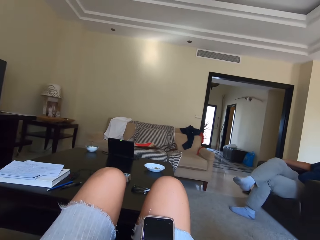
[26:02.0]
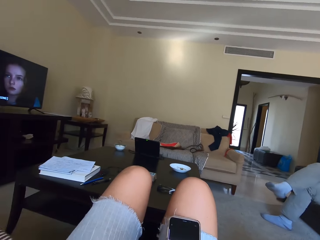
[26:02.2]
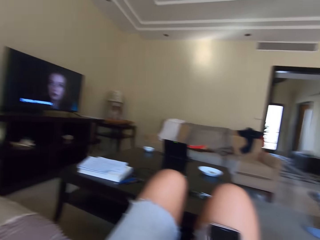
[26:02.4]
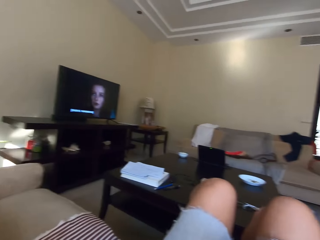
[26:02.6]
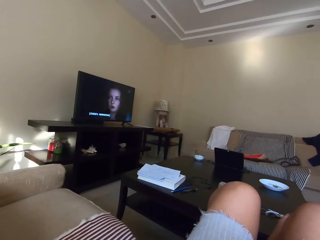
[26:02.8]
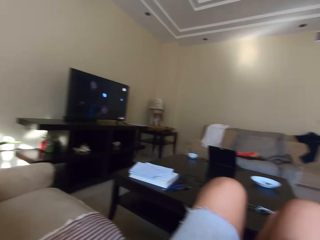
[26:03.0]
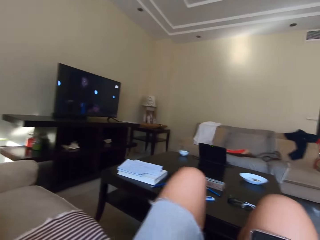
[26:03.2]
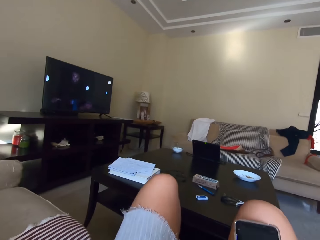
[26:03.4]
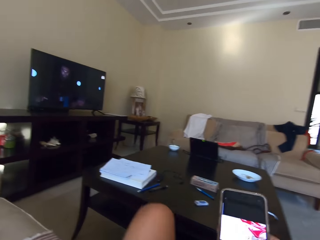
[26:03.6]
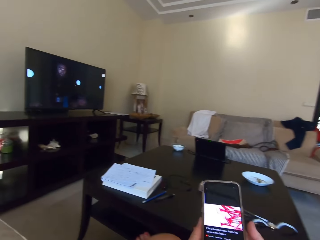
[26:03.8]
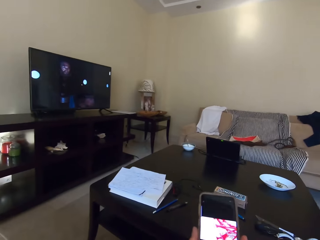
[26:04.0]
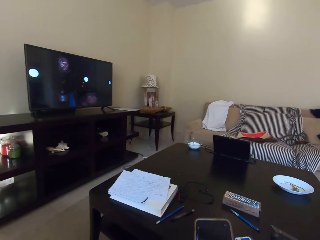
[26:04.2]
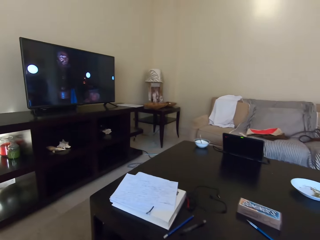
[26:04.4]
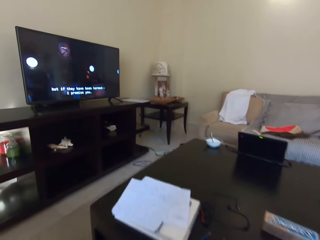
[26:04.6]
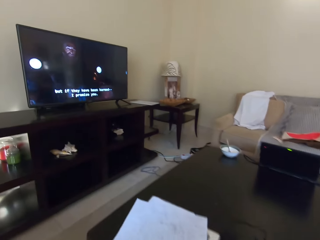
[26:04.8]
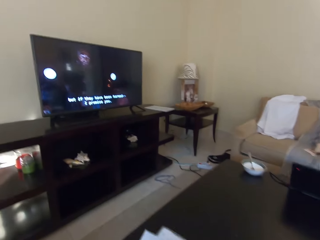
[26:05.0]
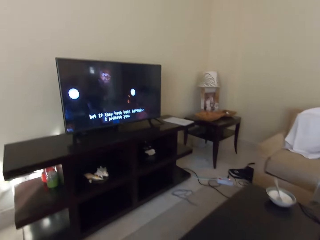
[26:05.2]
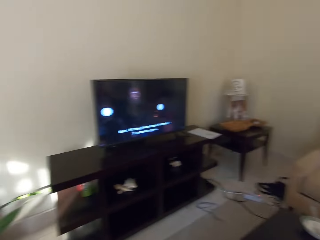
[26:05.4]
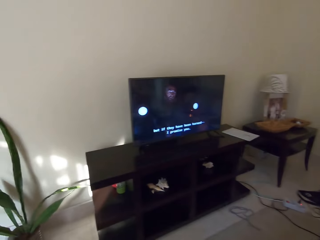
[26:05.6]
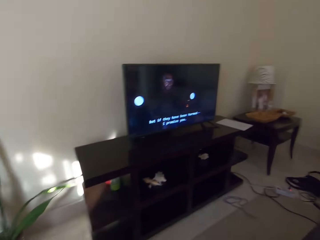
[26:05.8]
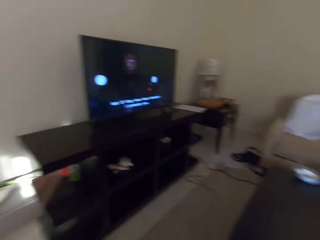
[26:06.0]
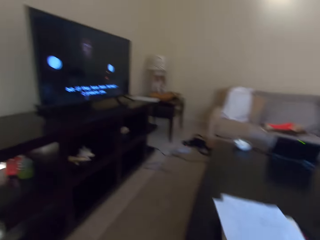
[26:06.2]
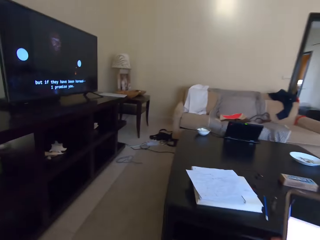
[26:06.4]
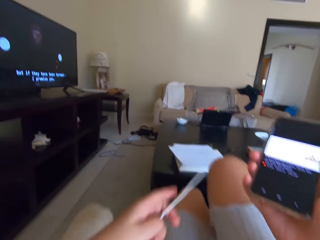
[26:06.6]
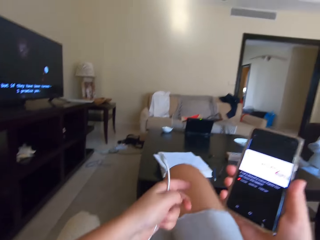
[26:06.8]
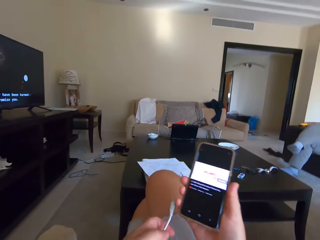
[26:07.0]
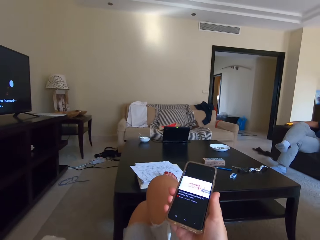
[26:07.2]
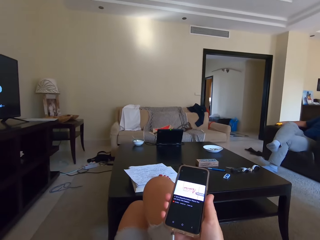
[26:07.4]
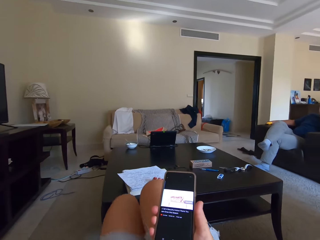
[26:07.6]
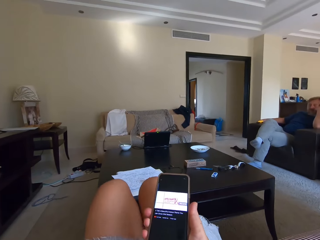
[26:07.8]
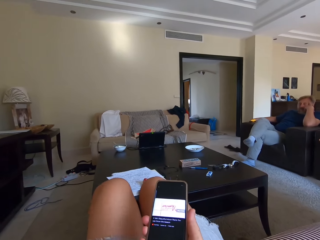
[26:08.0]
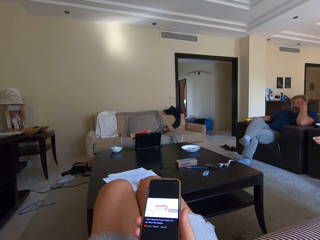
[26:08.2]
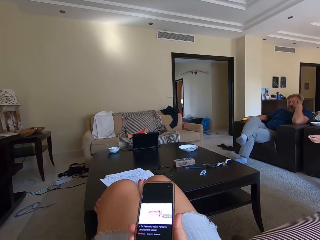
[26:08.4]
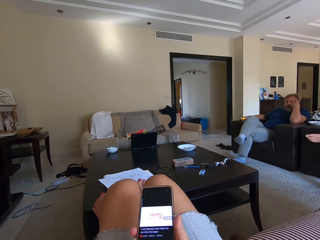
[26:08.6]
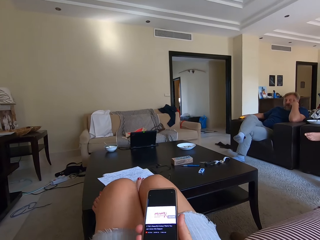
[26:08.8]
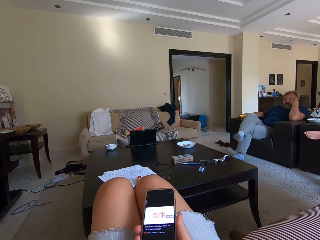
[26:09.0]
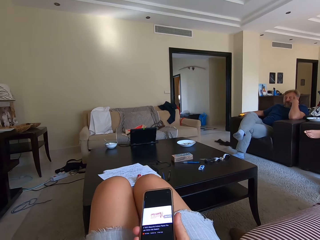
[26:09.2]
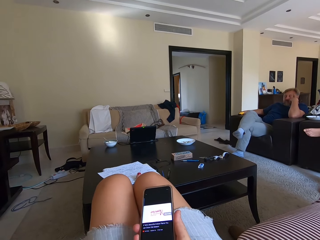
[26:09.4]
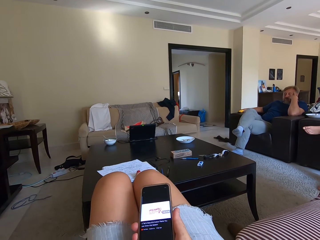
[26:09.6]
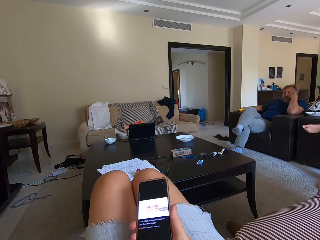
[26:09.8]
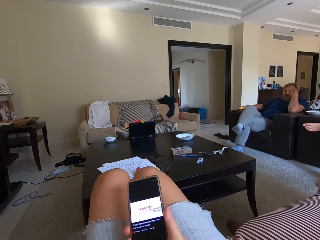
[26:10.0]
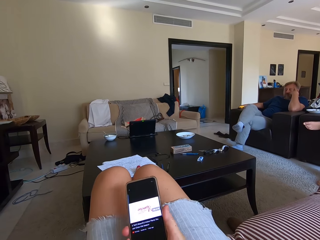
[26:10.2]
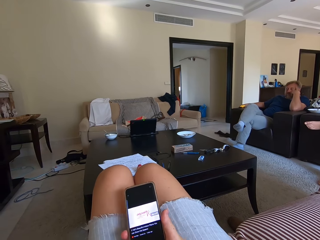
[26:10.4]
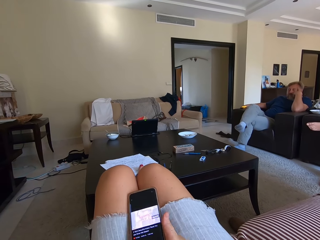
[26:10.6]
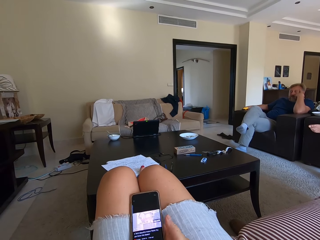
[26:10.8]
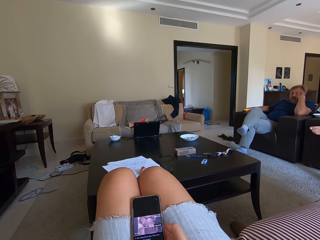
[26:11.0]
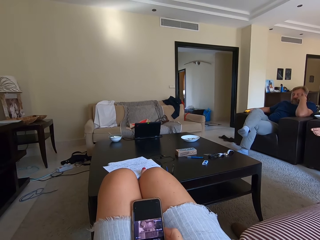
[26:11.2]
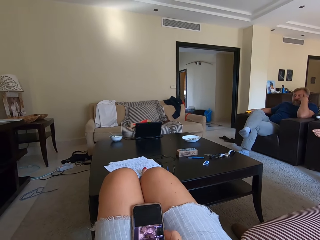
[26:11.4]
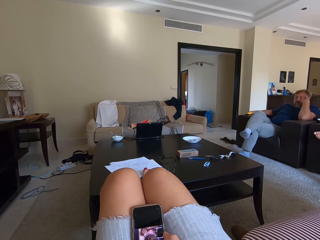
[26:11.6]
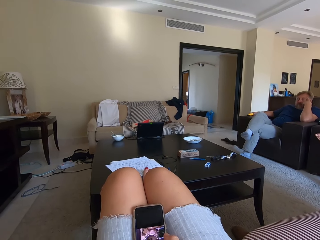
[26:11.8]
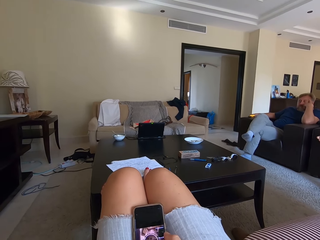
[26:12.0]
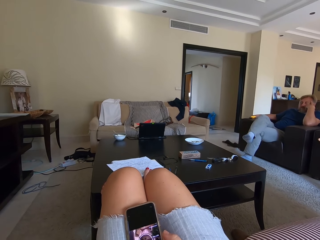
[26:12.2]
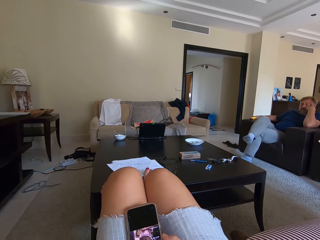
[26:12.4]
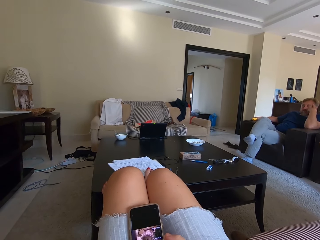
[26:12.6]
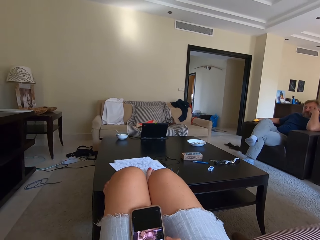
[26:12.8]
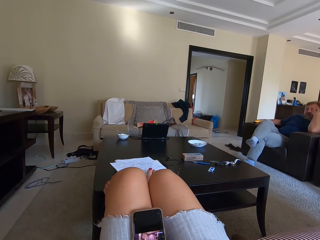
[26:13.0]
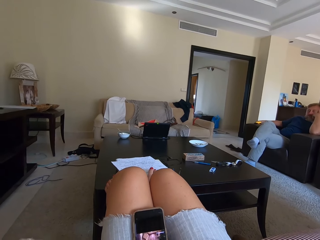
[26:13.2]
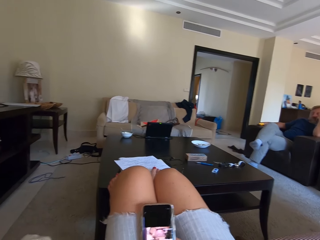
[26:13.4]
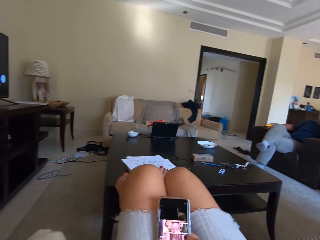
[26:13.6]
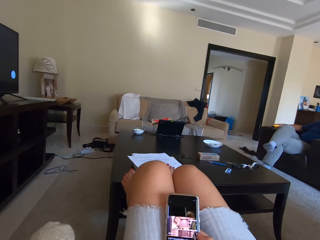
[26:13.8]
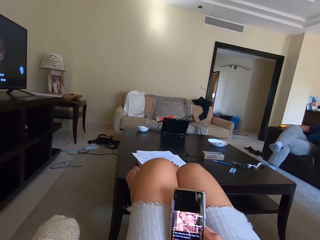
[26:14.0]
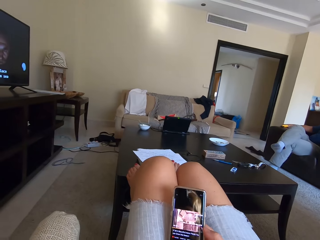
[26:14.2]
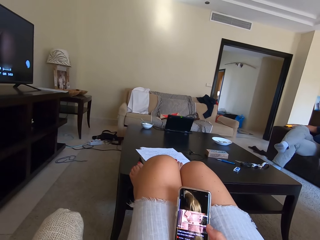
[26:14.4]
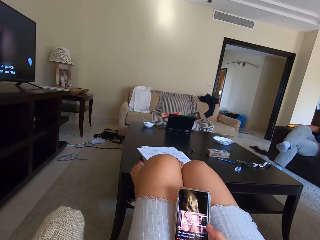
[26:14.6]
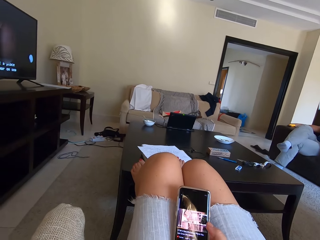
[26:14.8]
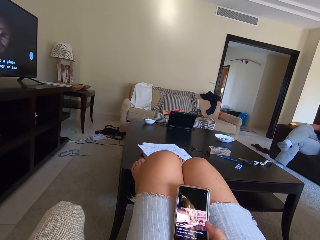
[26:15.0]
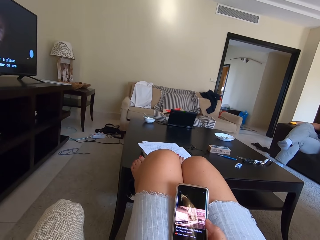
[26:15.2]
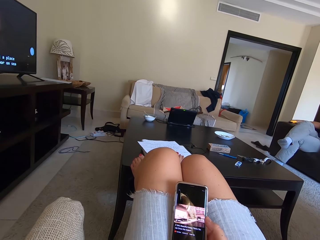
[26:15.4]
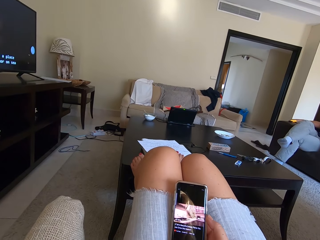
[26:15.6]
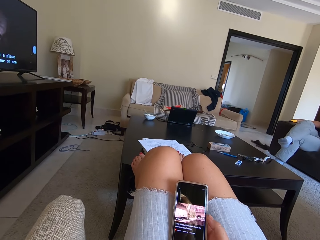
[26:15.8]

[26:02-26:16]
The camera wearer picks the paper from the table. She changes her position on the couch. She puts the legs on the table. She puts the phone on the lap. She operates the phone.

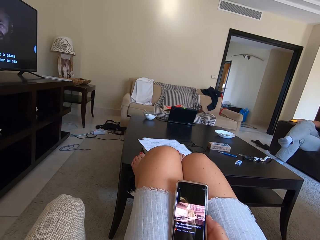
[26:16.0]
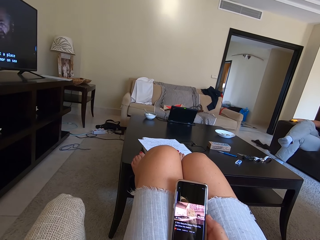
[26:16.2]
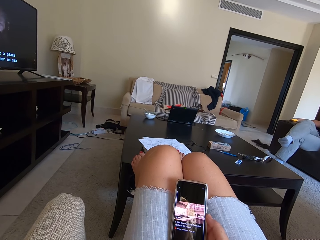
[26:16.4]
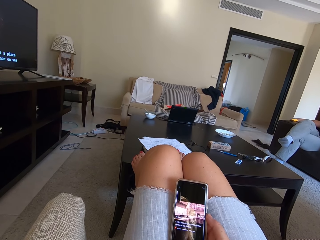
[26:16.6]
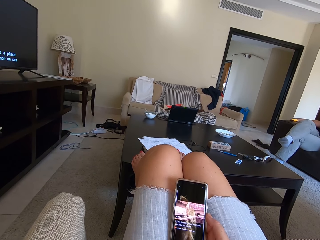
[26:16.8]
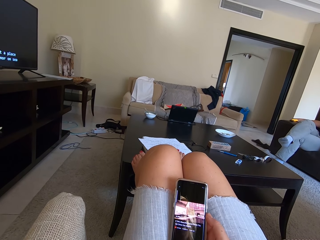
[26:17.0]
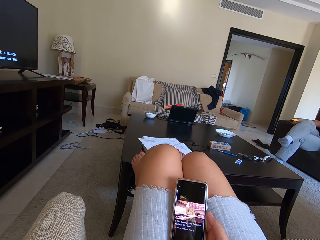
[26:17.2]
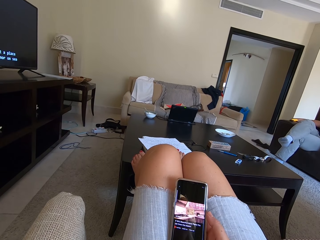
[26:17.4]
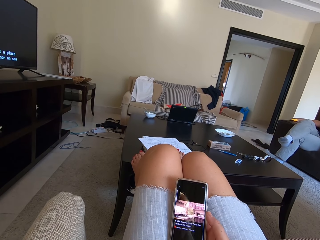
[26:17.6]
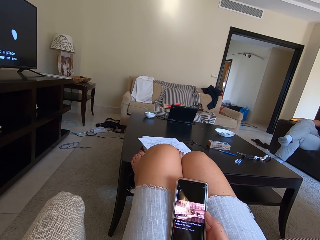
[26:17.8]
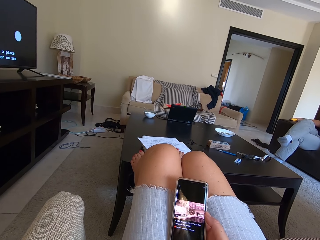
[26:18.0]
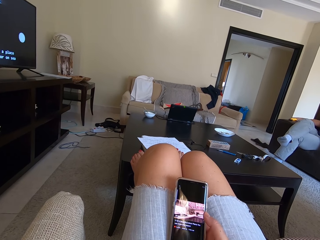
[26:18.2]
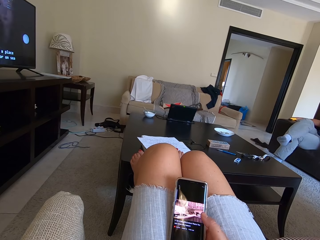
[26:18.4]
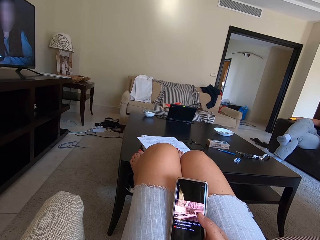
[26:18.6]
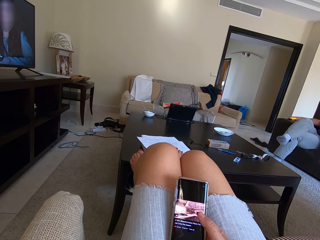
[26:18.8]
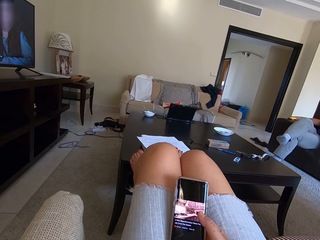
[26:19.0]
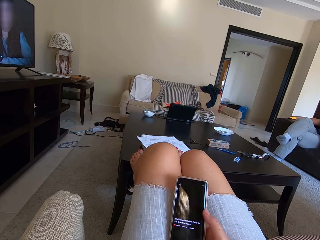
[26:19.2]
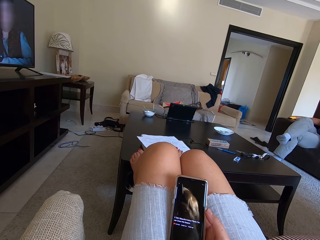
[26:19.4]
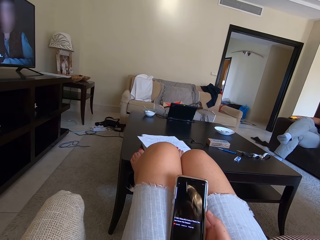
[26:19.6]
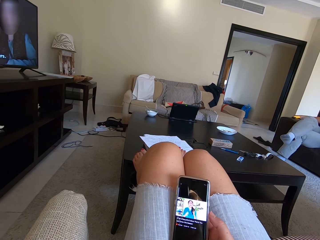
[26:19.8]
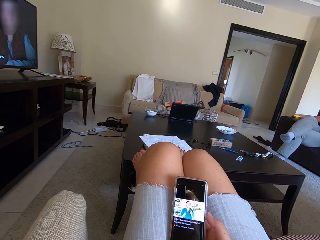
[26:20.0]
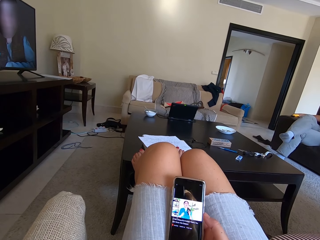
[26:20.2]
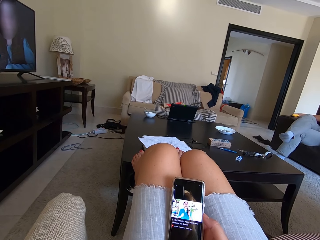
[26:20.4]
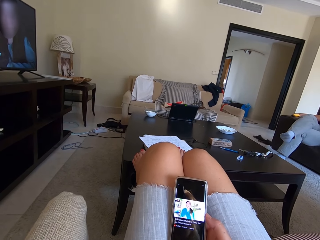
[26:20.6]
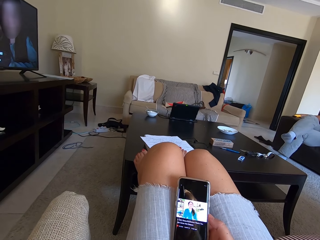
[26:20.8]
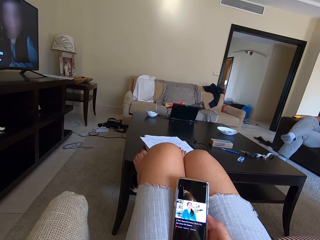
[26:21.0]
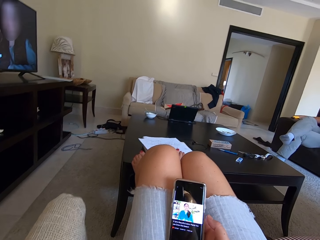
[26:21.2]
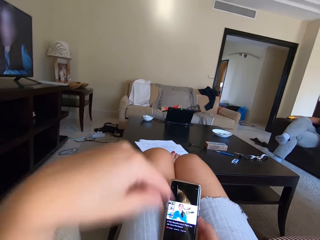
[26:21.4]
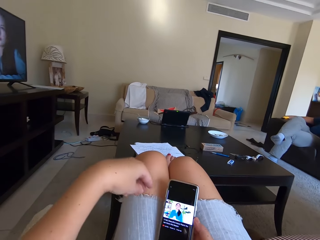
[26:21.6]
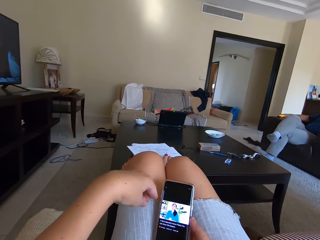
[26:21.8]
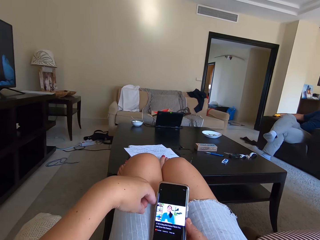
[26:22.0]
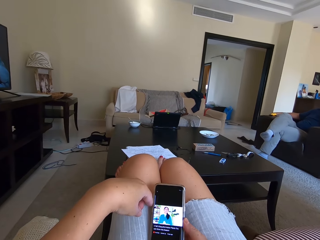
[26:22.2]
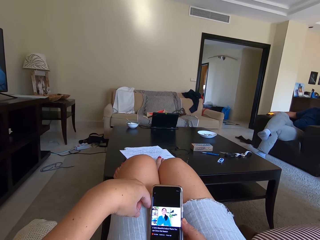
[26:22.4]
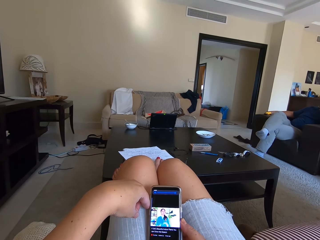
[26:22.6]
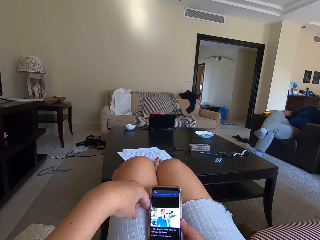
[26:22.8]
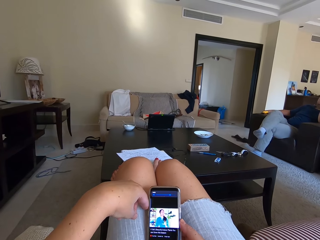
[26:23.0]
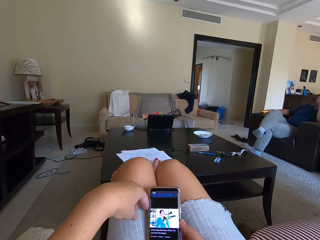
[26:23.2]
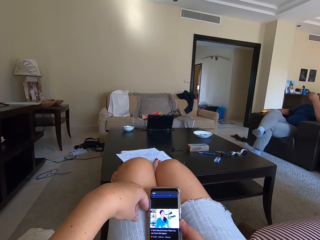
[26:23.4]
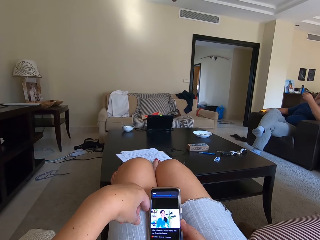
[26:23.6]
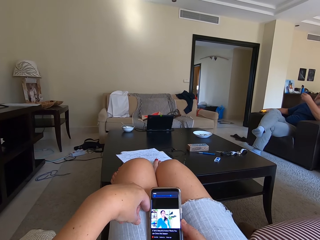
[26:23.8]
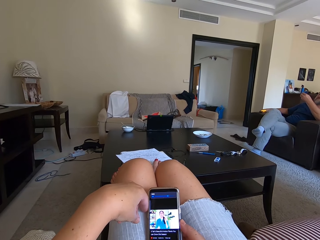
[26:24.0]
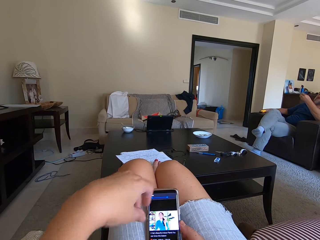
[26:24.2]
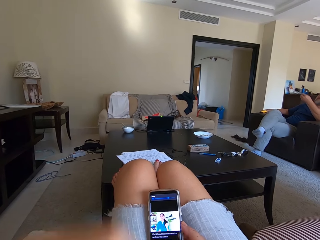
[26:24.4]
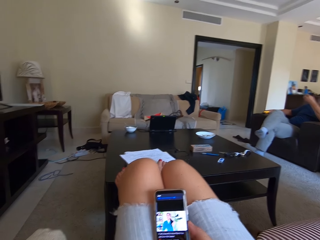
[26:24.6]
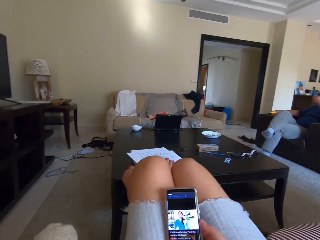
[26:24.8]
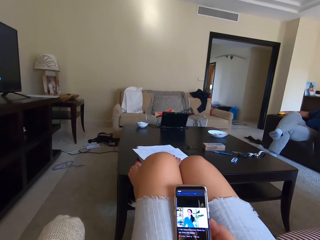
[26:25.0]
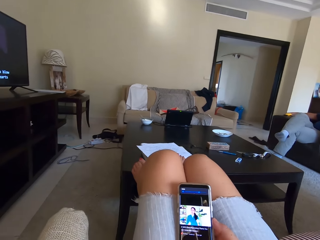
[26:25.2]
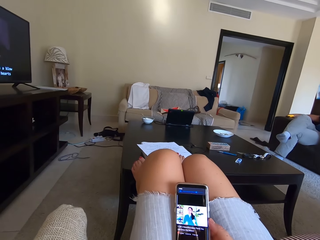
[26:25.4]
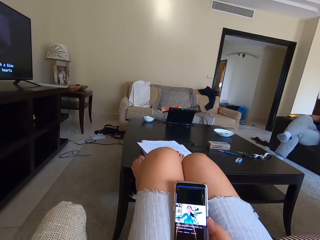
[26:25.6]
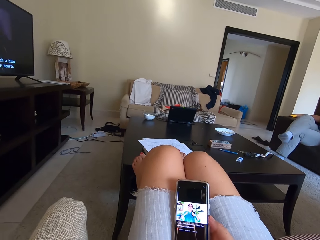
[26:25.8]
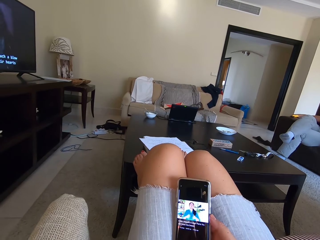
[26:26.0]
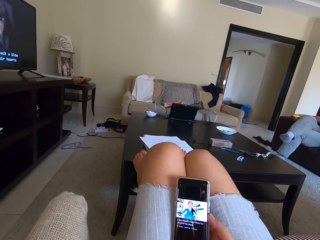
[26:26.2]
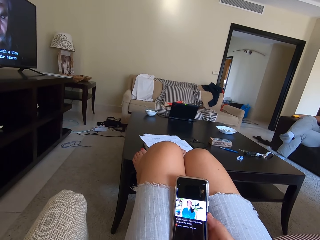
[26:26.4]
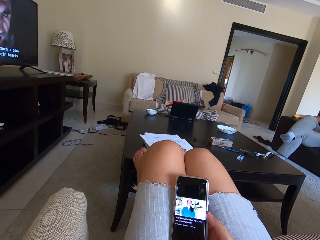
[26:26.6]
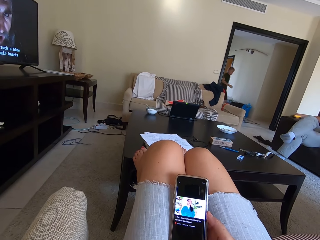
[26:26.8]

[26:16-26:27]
The camera wearer presses the phone. They touch the phone. They watch the video.
